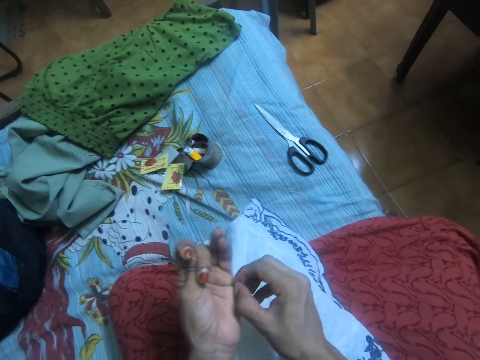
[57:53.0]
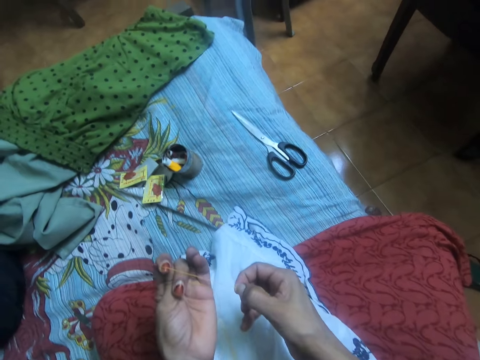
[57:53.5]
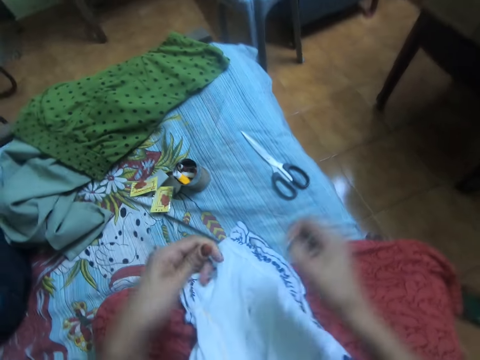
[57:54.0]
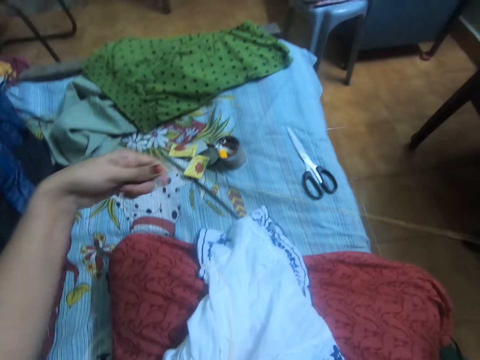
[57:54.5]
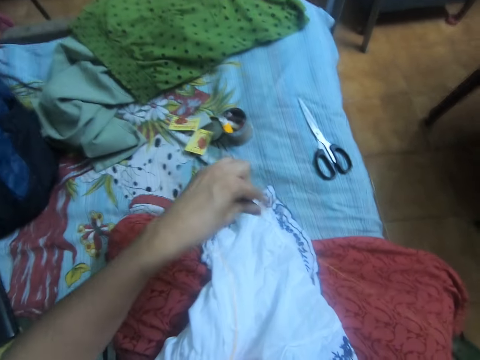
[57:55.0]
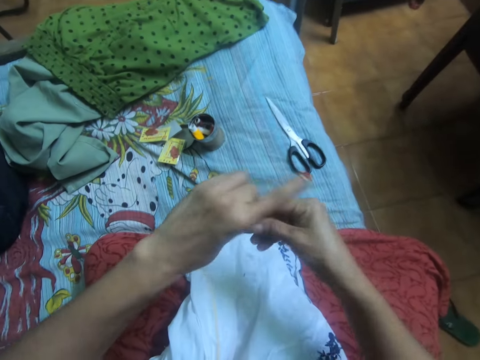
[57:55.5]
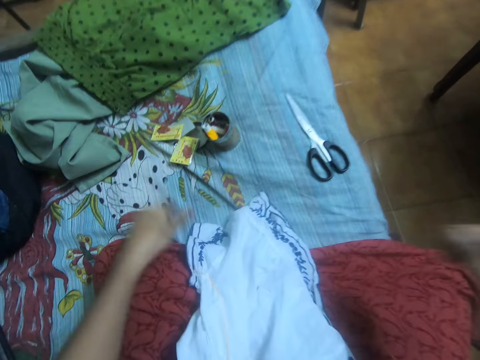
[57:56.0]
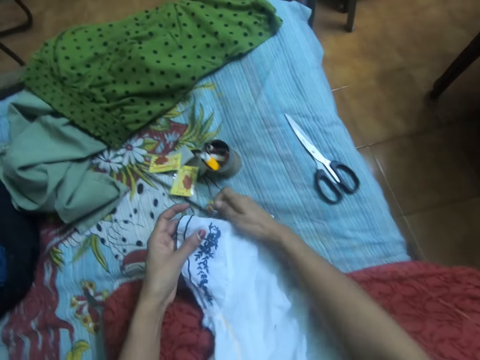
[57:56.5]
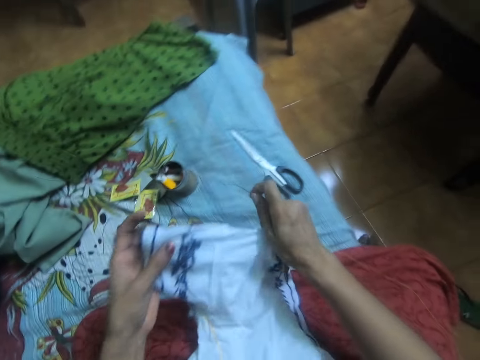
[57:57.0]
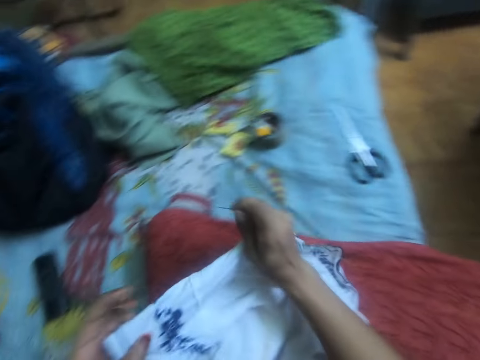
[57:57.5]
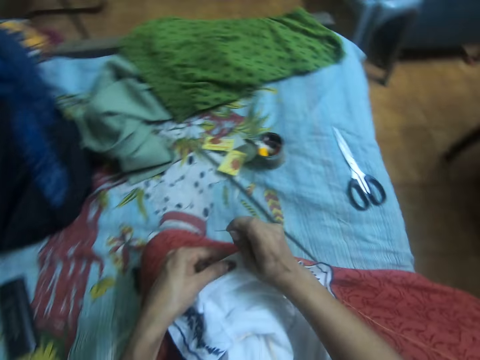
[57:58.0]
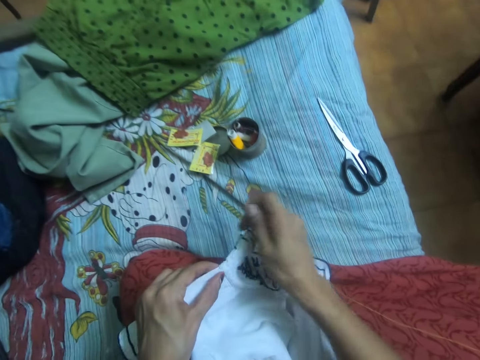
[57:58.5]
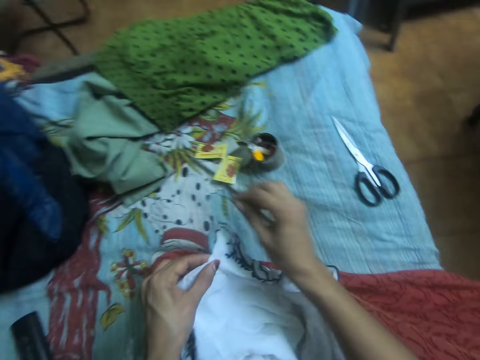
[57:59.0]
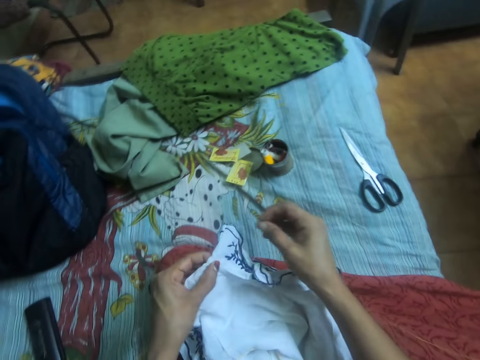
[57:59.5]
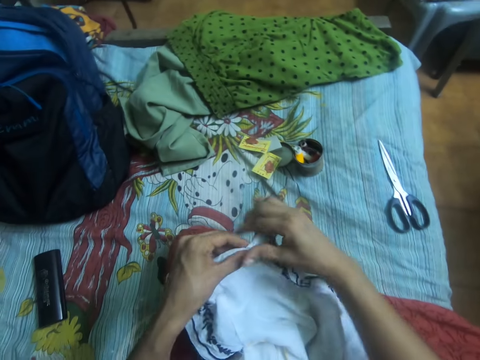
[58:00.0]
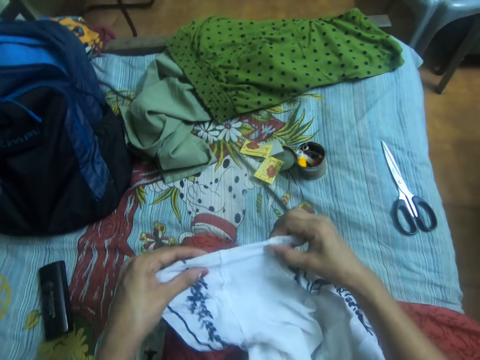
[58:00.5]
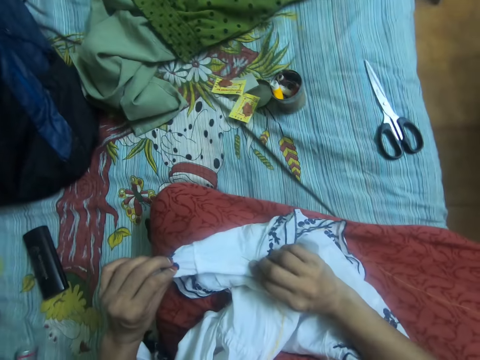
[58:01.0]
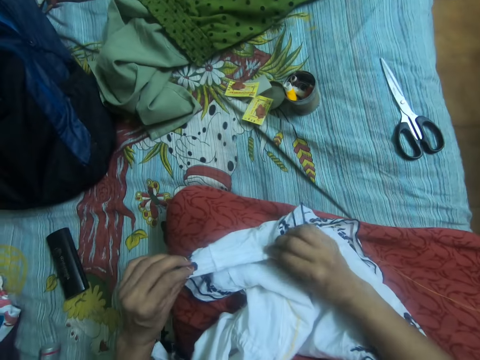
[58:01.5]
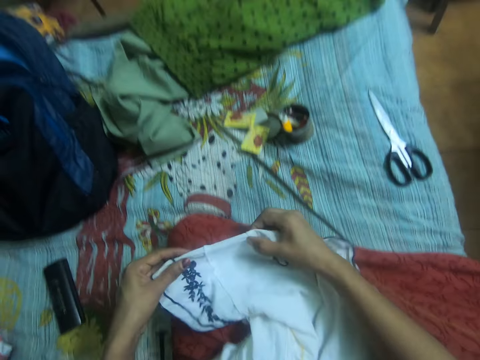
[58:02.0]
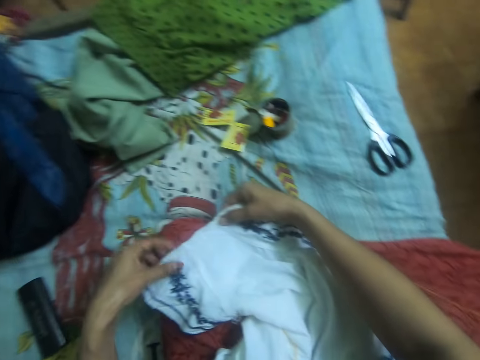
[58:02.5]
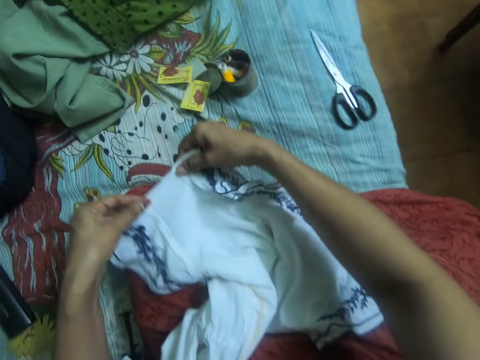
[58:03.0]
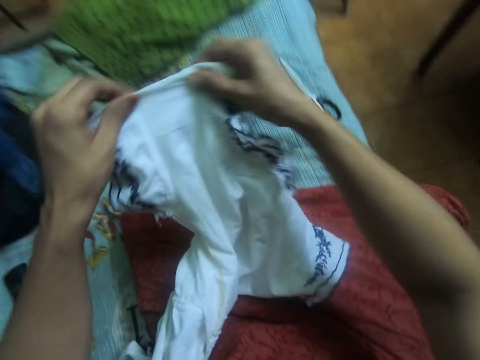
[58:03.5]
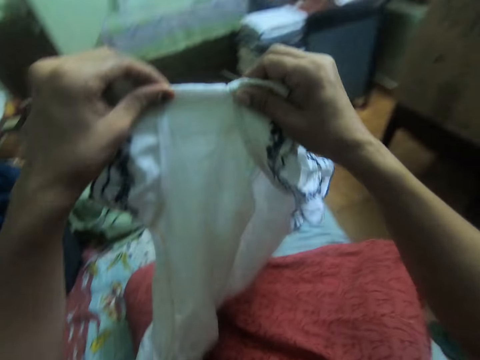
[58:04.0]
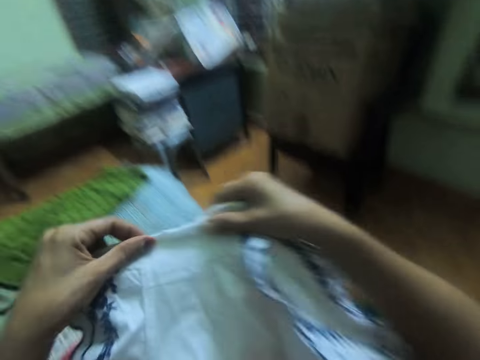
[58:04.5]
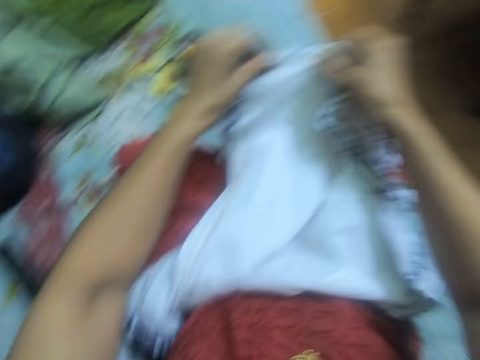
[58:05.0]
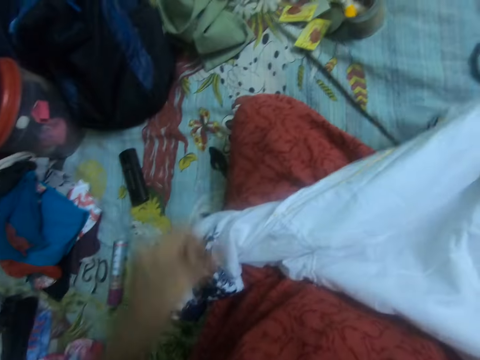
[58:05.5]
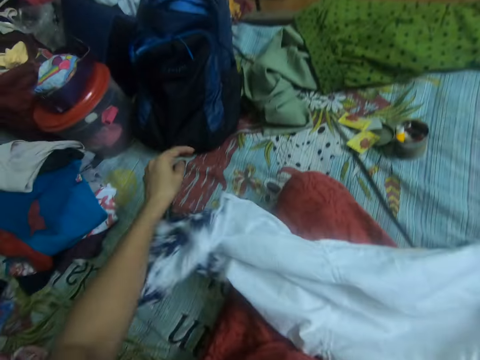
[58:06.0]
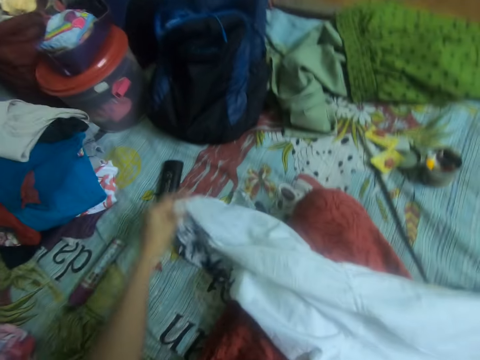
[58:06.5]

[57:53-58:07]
The camera wearer stretches the thread with both hands. She passes the needle with the thread to her right hand. She picks the cloth from the bed with her left hand. She moves the cloth on her cloth with both hands. She overturns the cloth the other way. She lifts up the cloth.

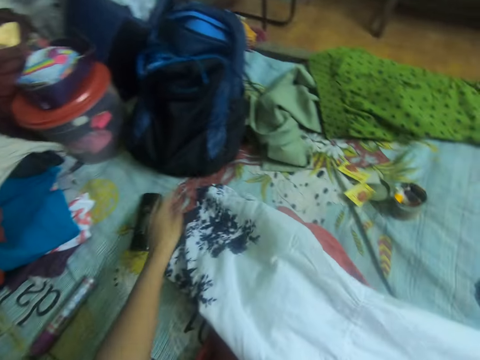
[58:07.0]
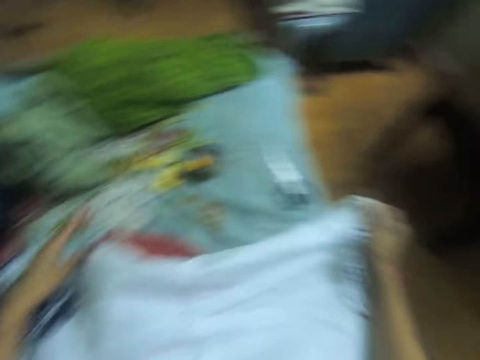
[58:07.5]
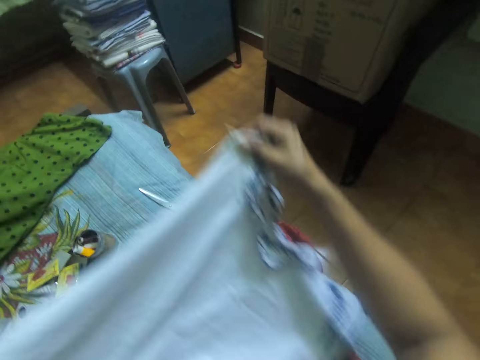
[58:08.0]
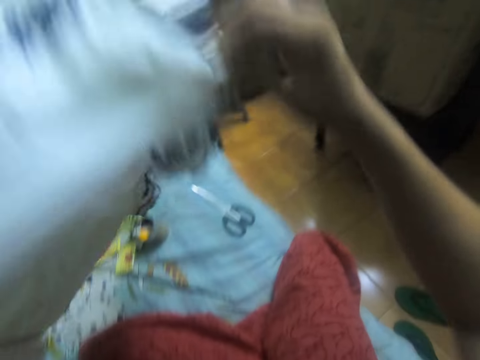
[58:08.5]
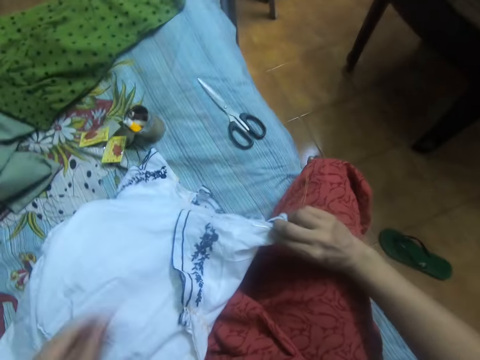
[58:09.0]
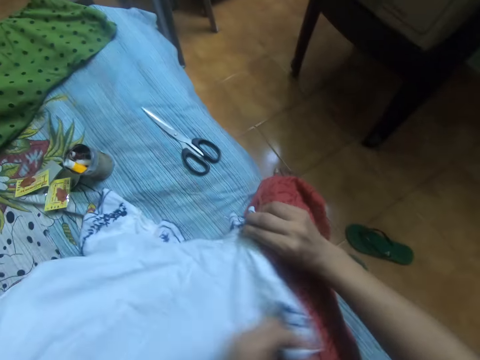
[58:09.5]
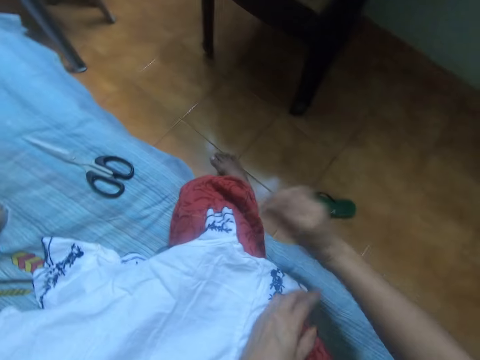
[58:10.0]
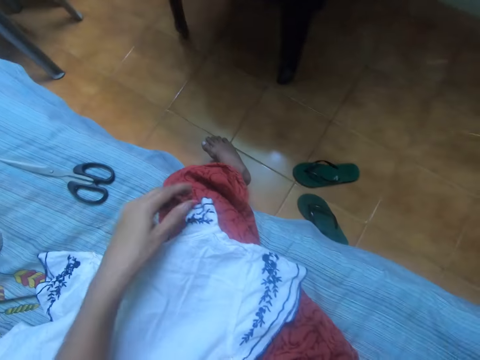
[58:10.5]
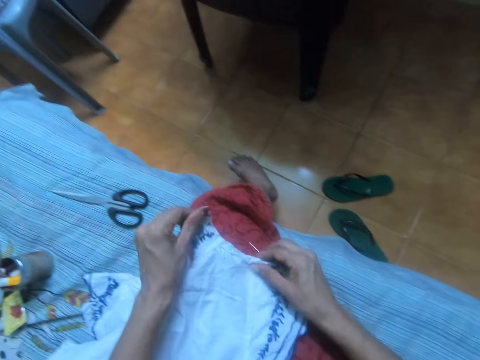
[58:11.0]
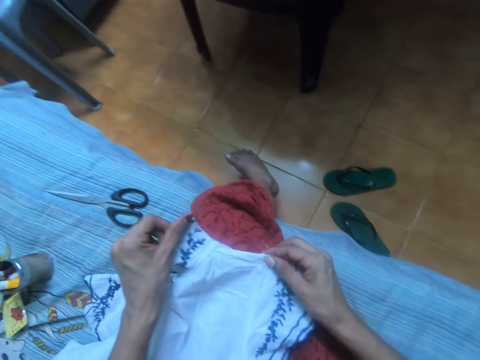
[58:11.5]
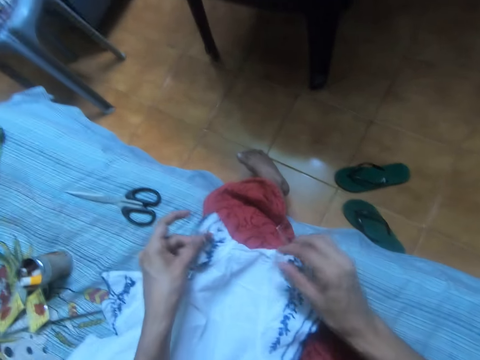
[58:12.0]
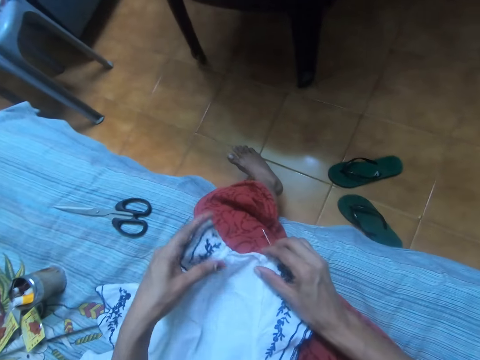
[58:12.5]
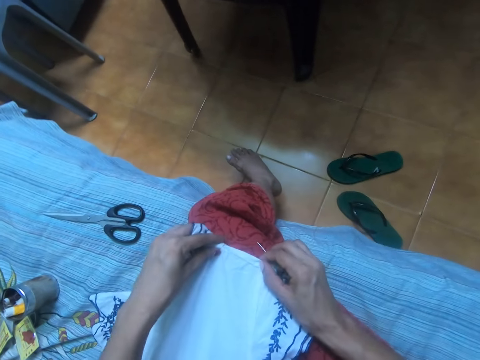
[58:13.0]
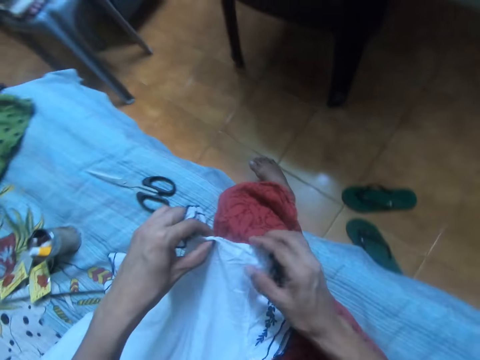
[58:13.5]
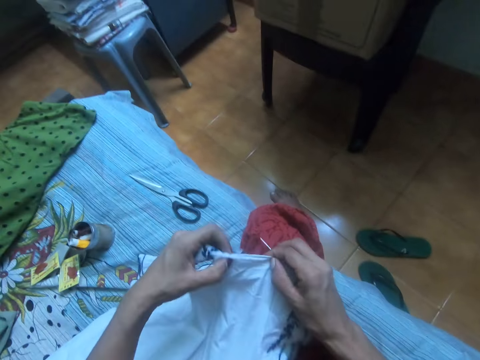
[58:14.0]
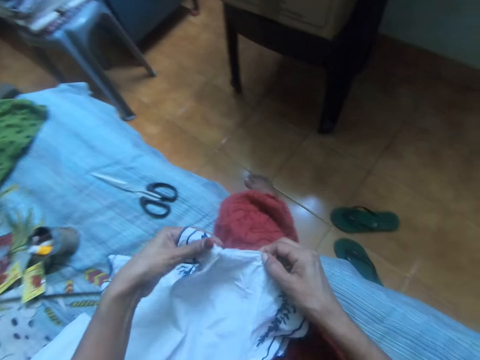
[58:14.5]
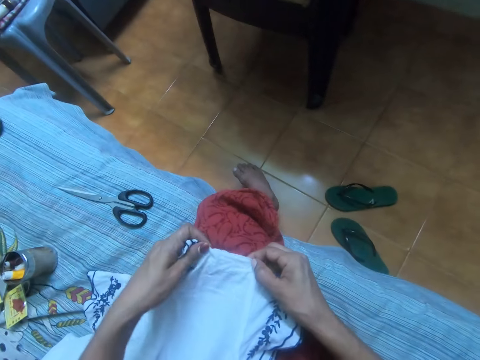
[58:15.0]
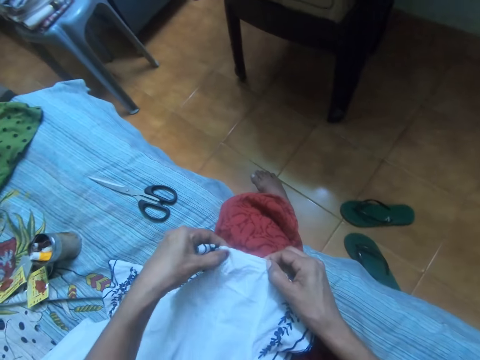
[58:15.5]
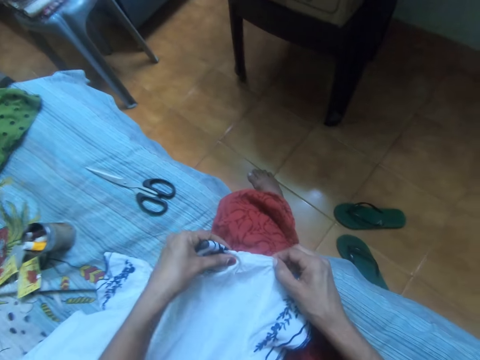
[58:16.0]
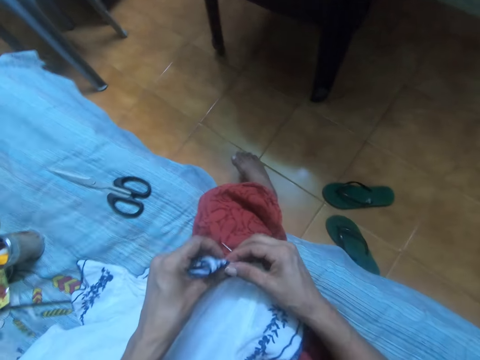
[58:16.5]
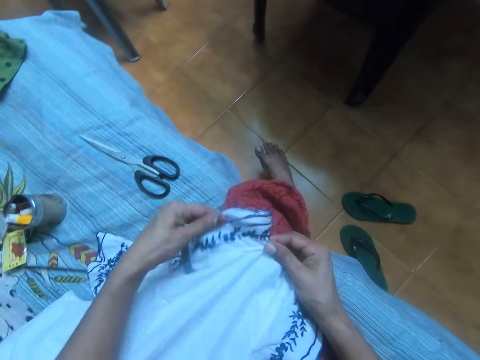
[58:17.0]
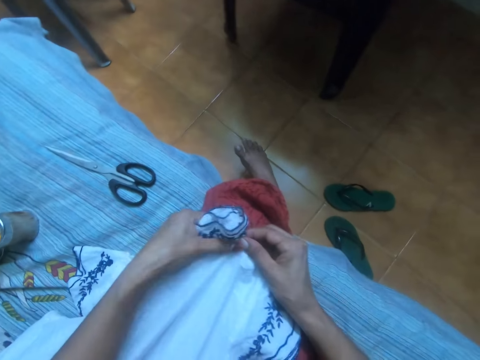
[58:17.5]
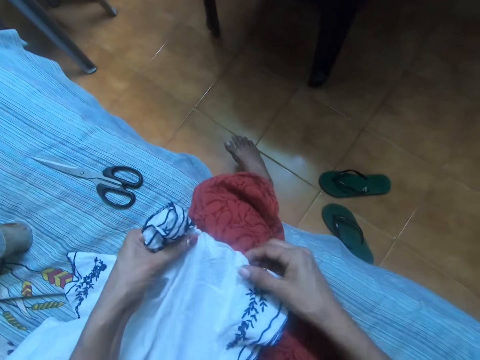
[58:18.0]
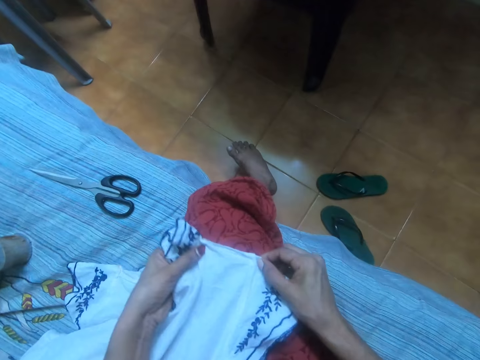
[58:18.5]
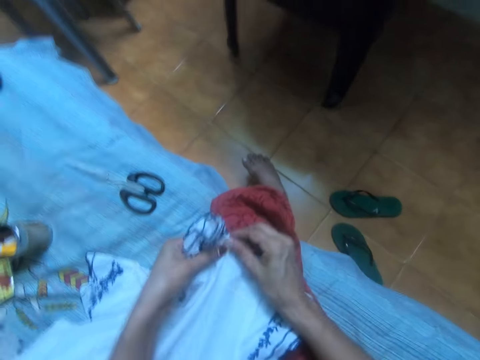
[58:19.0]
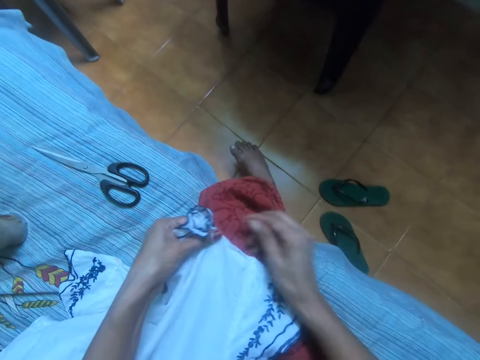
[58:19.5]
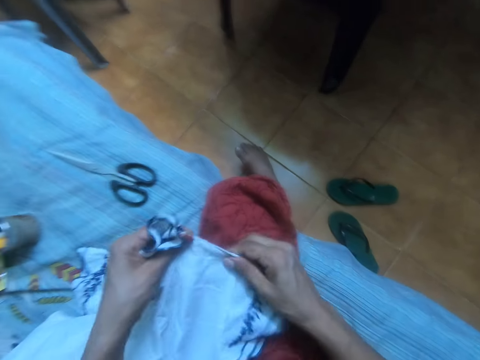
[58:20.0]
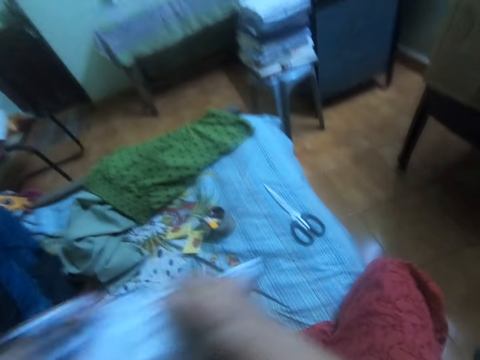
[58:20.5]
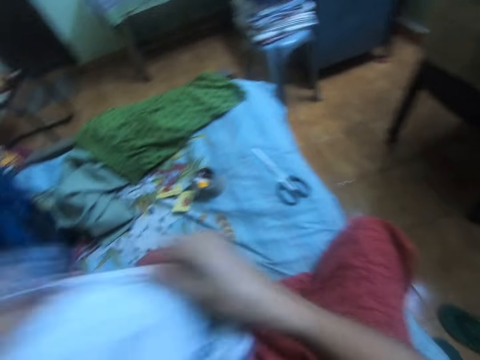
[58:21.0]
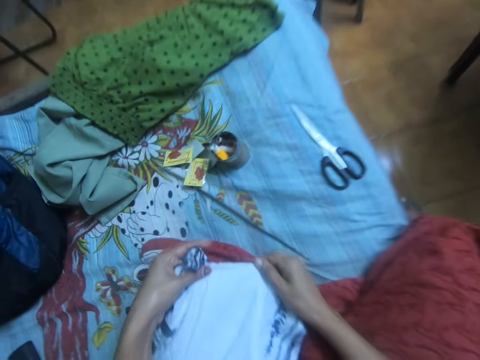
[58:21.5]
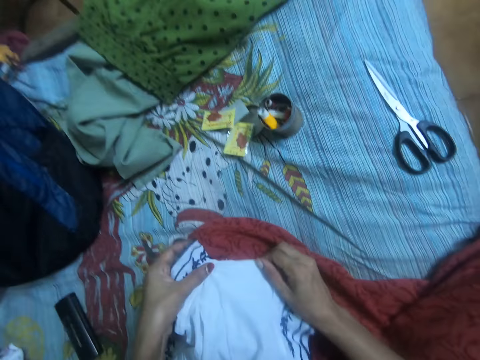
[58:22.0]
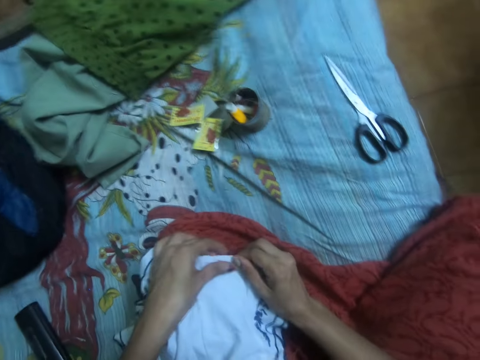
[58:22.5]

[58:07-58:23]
The camera wearer straightens the cloth. She overturns the cloth the other way. She adjusts the cloth on her cloth with both hands. She straightens the cloth. She moves the cloth on her cloth to the other side with both hands.
